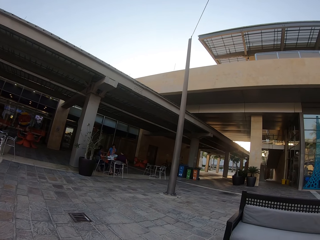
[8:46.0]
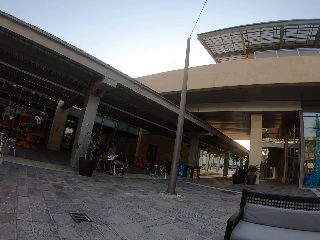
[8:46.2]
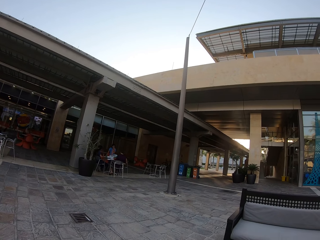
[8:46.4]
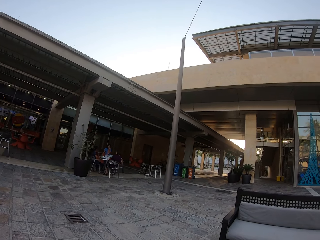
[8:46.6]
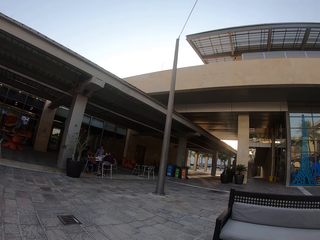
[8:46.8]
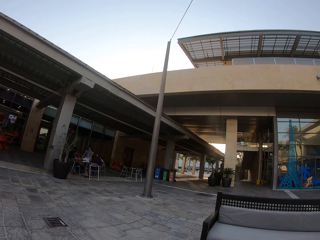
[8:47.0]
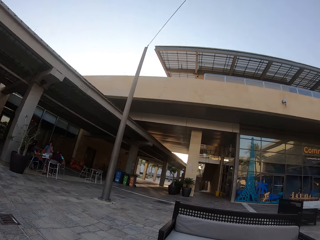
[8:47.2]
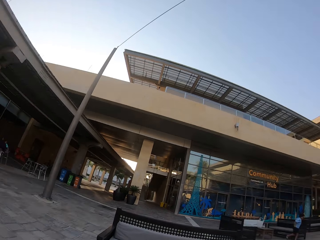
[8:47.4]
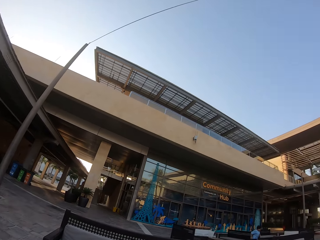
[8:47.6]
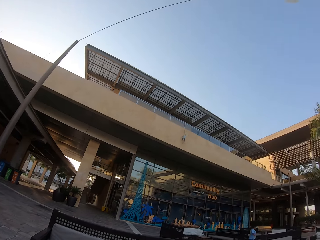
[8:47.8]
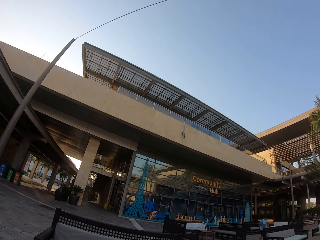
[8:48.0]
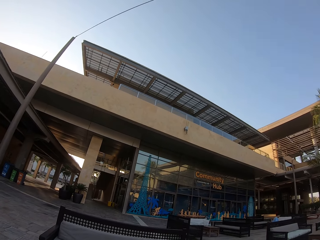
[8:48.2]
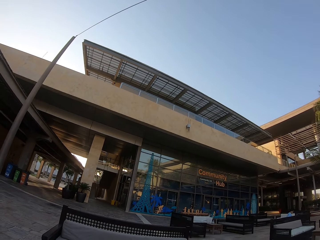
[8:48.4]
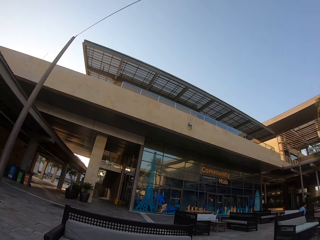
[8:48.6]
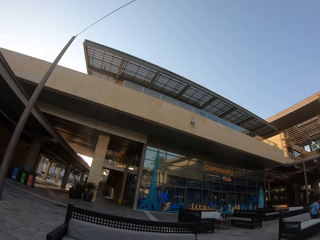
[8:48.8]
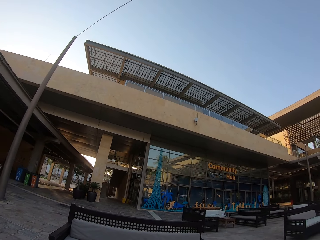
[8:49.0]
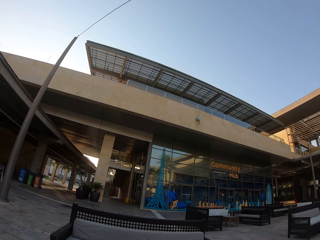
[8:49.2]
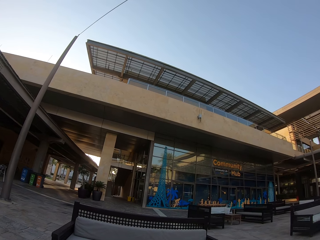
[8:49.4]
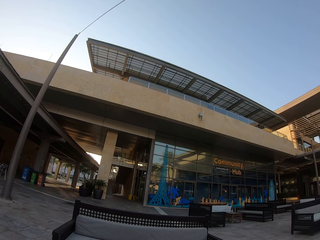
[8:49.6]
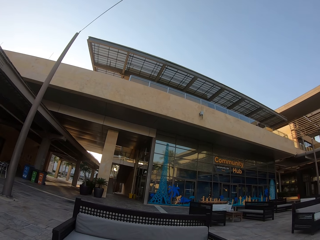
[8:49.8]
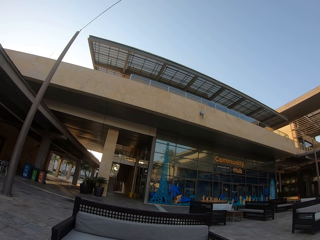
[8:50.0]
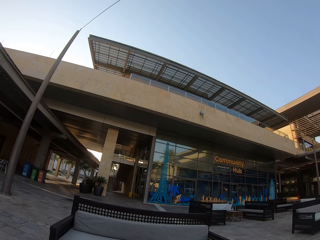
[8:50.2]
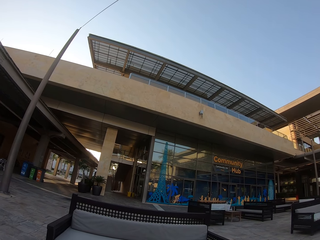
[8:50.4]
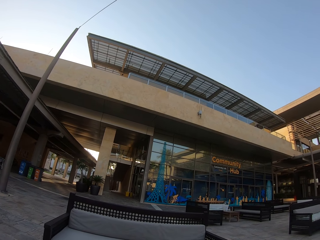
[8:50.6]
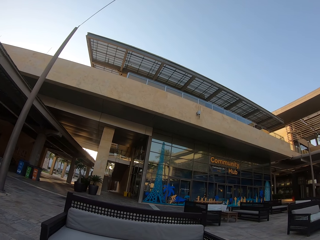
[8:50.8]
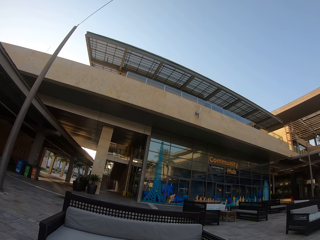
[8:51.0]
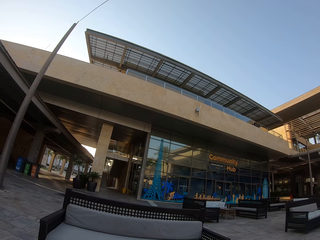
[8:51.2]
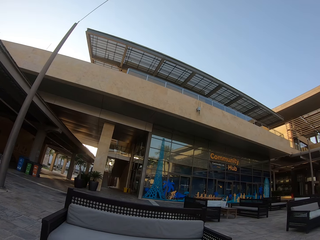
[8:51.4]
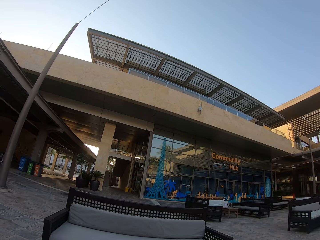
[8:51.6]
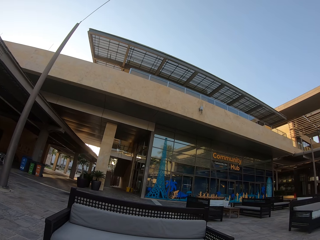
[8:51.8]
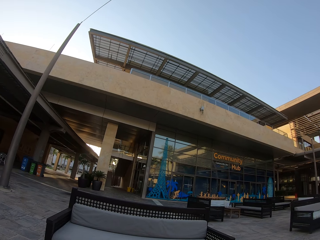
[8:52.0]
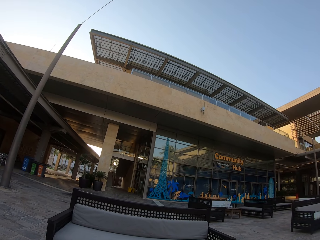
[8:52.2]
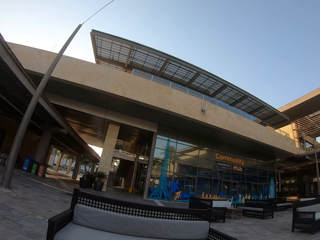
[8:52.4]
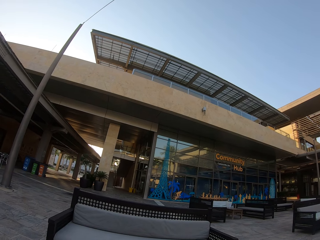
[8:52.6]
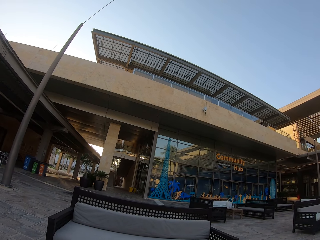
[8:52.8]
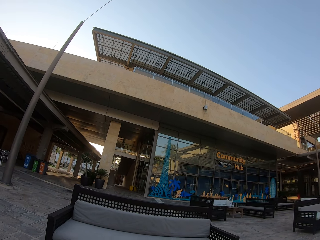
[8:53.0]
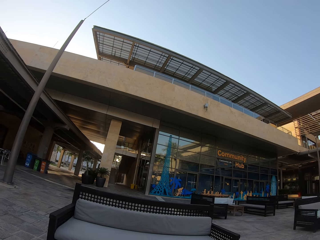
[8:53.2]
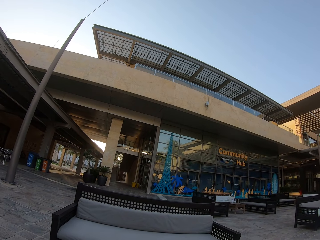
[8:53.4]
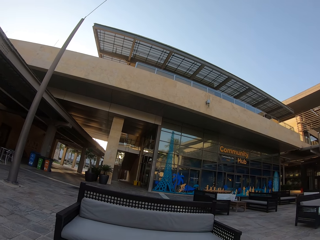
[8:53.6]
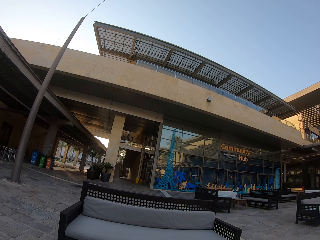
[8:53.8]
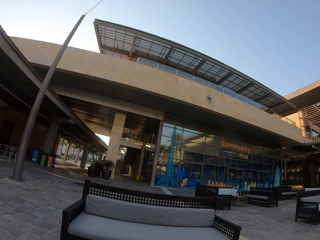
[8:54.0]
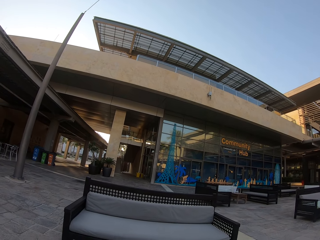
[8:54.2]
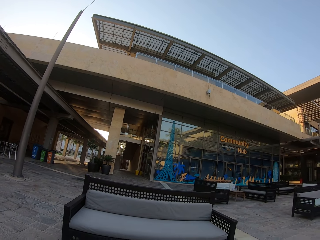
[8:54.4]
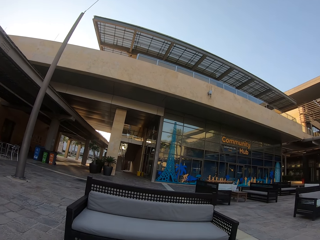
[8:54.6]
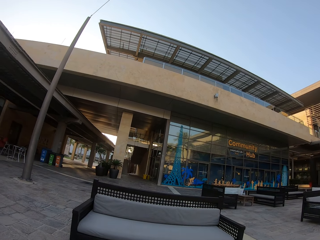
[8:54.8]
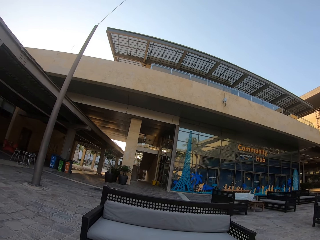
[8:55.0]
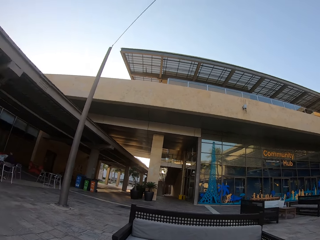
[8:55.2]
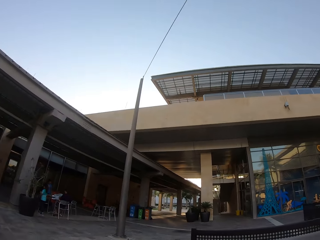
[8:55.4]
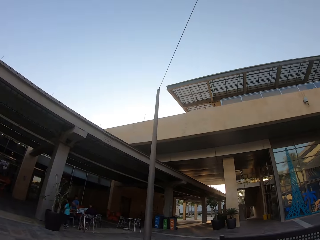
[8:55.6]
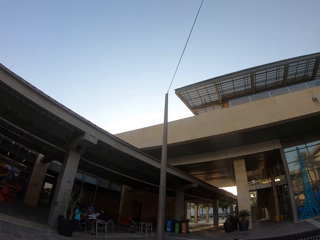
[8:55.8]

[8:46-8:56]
The camera wearer turns to the right. They look at the community hub.

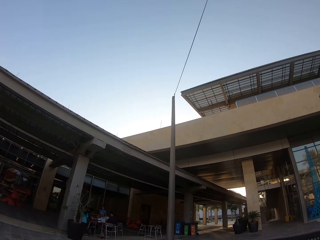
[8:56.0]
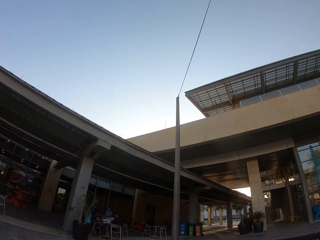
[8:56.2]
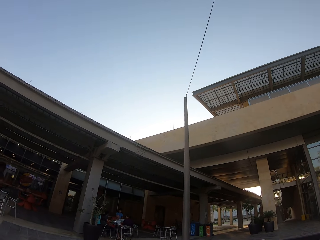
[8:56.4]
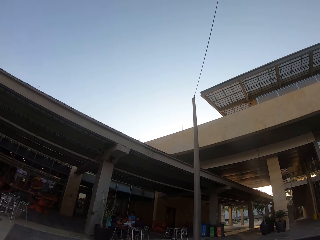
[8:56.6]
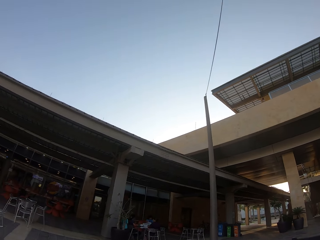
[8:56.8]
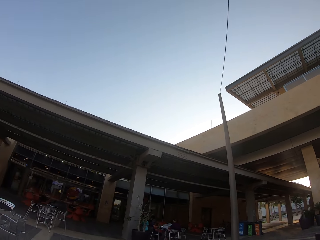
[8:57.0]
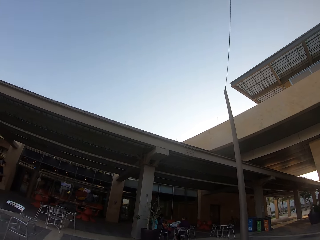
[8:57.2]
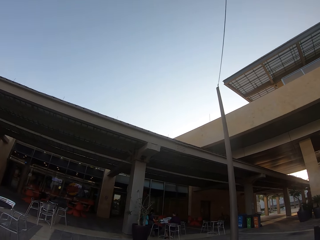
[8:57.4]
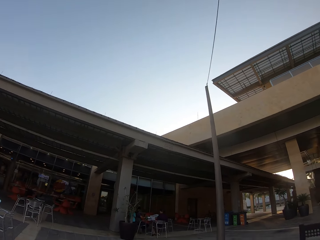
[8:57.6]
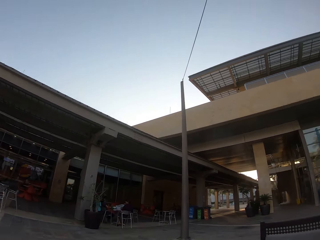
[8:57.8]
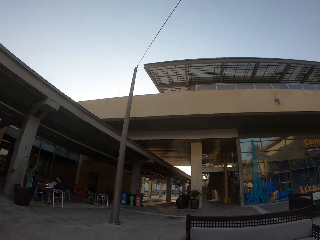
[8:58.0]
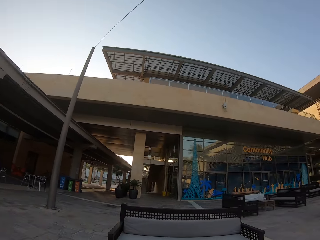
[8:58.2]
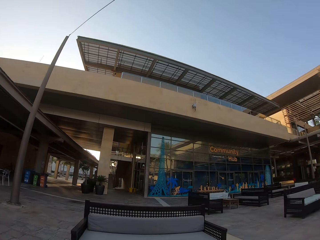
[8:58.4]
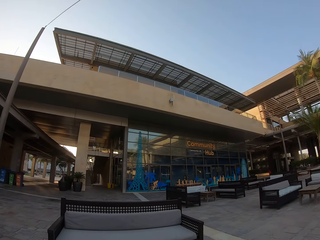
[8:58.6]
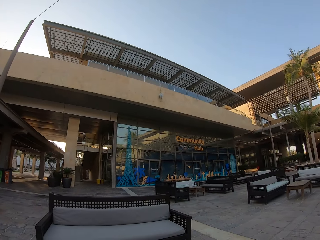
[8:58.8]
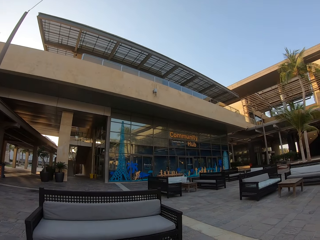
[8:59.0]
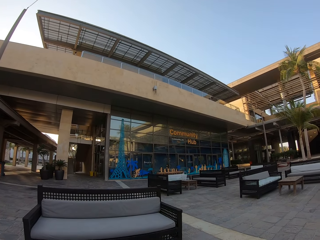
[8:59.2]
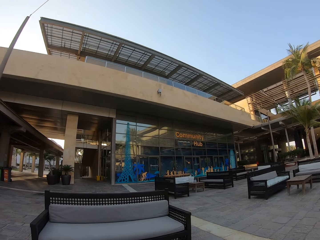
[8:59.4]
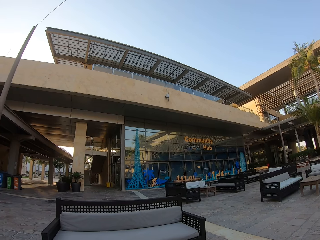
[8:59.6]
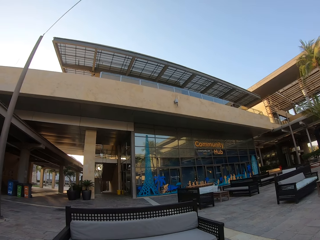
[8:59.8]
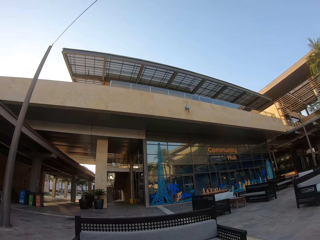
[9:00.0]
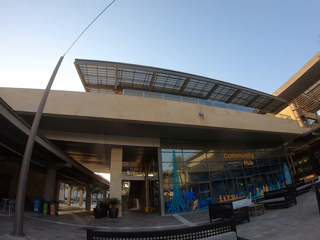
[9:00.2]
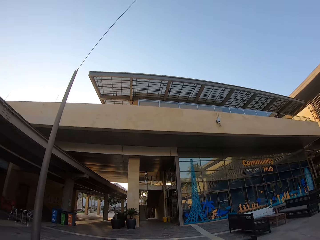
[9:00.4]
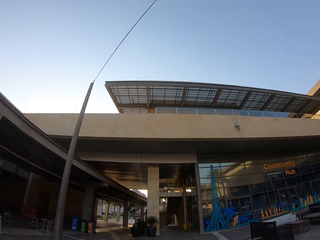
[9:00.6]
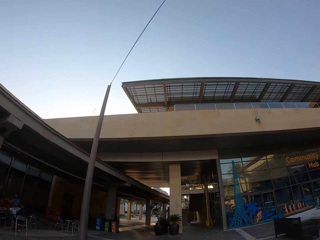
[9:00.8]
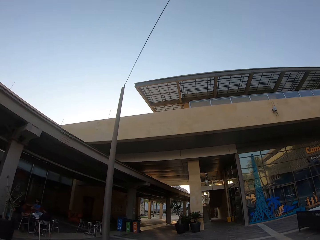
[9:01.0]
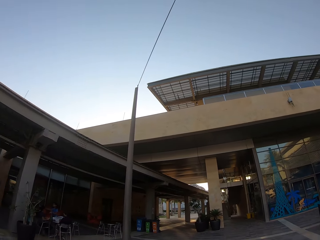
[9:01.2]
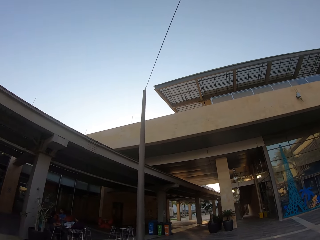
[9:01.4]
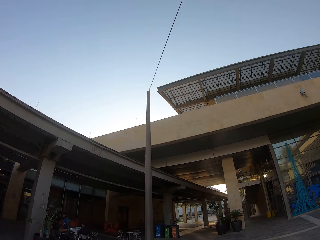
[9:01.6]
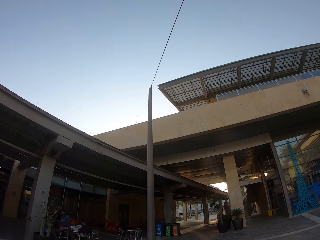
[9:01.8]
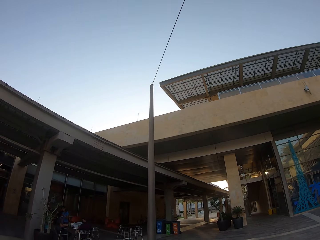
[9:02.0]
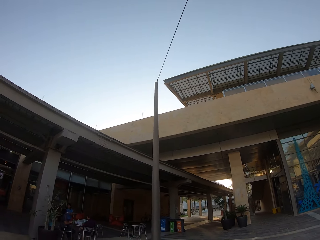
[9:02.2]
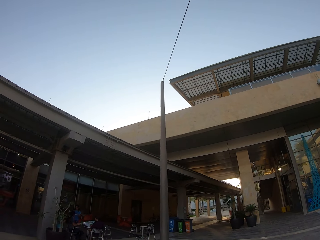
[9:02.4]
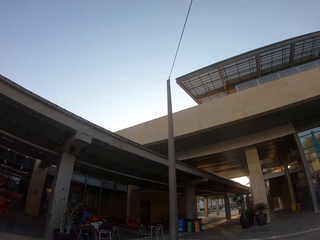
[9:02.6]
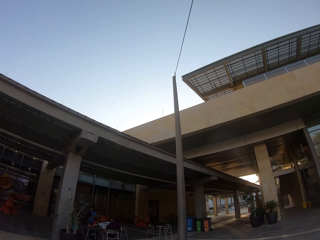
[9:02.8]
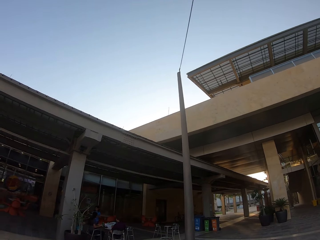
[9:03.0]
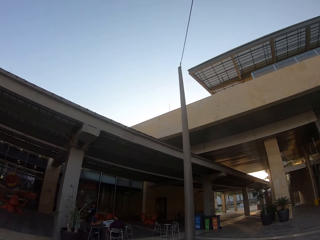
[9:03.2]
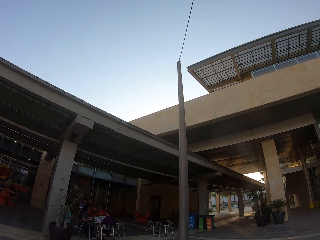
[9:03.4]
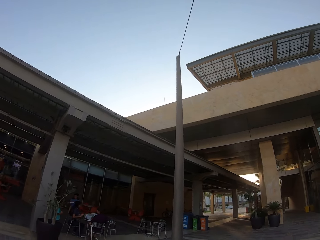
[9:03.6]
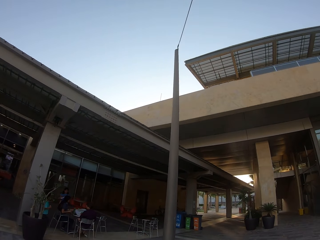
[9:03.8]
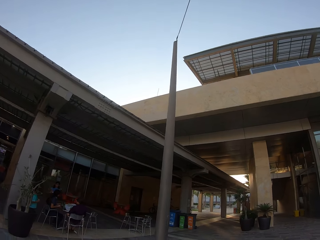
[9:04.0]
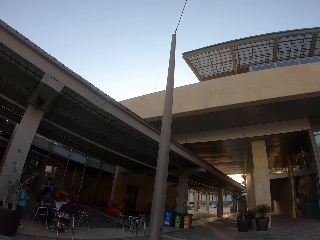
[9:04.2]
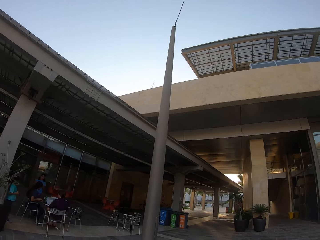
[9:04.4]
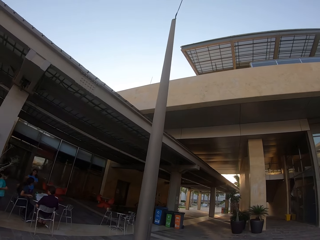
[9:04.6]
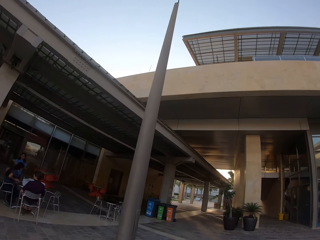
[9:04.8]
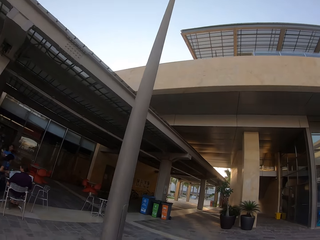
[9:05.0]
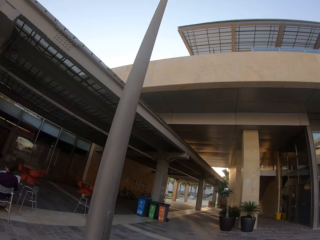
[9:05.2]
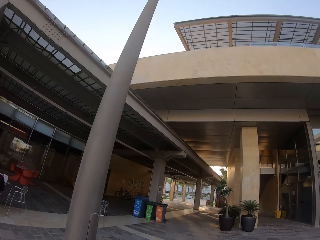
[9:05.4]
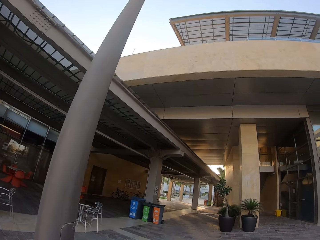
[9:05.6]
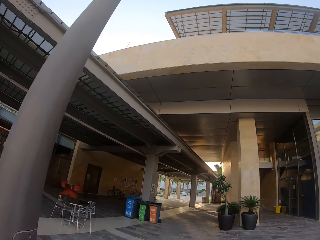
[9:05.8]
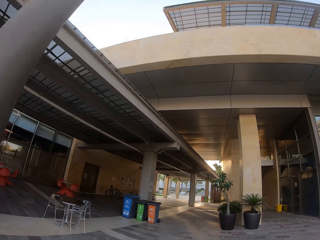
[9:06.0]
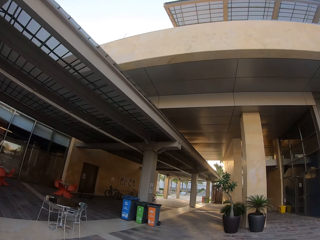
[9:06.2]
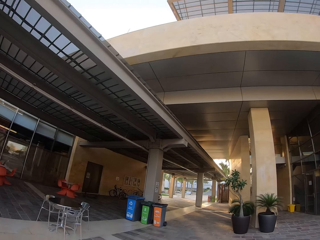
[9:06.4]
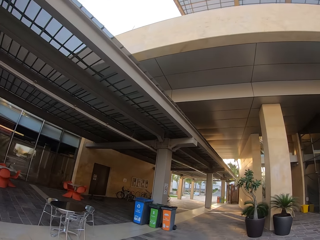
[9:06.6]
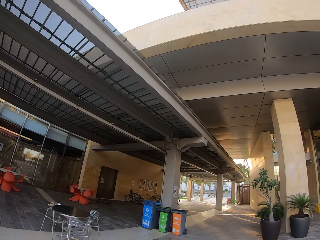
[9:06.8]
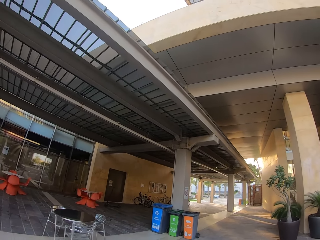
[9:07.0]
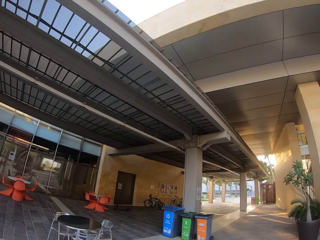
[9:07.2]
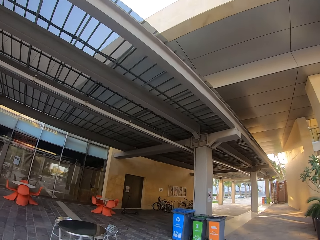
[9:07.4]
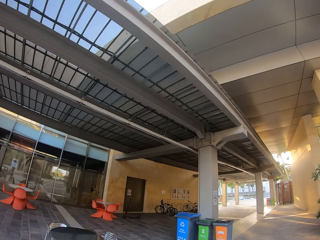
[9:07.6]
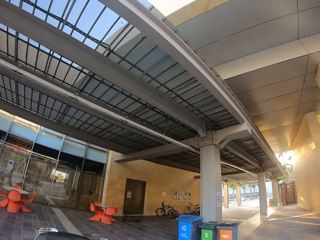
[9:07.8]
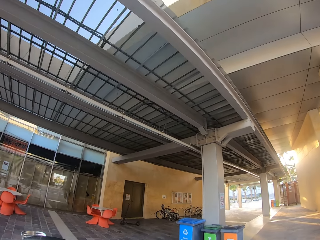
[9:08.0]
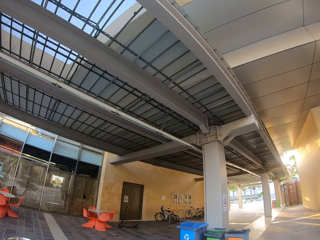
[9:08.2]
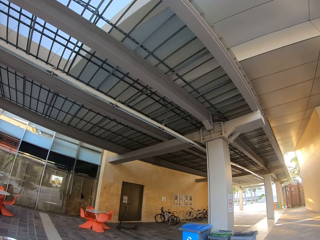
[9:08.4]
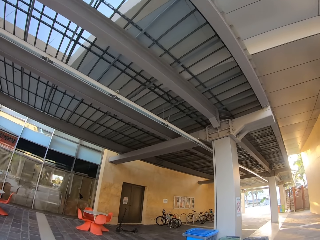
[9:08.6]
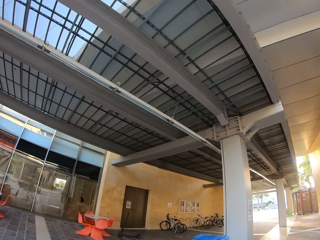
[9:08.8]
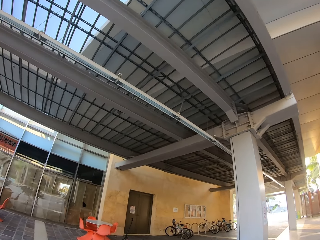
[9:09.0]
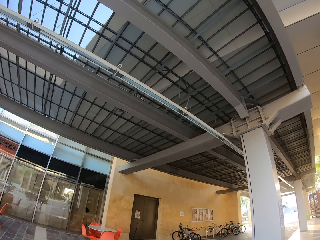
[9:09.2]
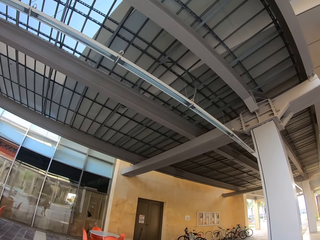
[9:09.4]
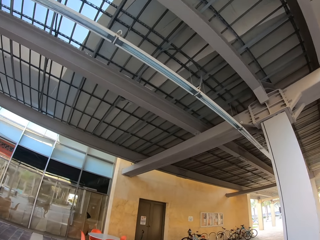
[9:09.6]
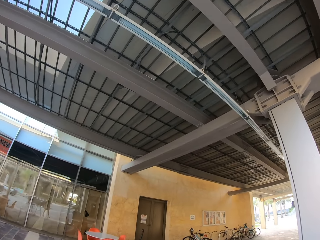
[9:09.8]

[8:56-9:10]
The camera wearer walks on the pavement. They turn to the left. They turn to the right. They walk.
